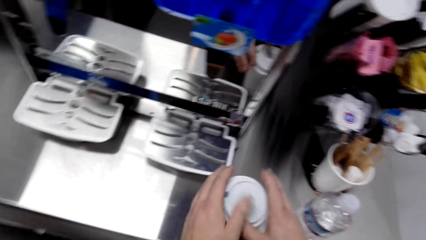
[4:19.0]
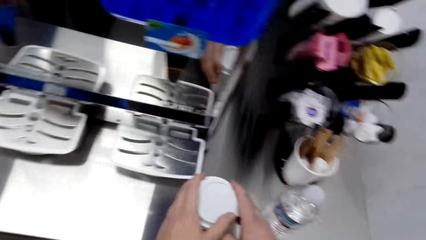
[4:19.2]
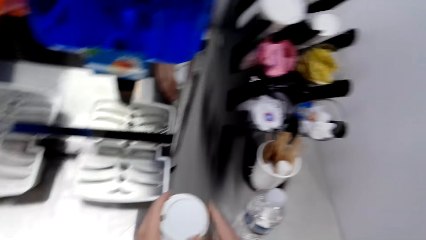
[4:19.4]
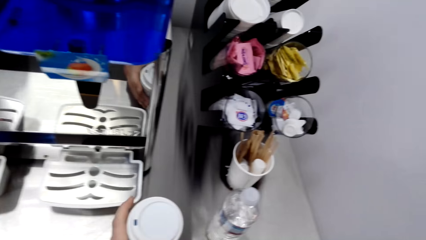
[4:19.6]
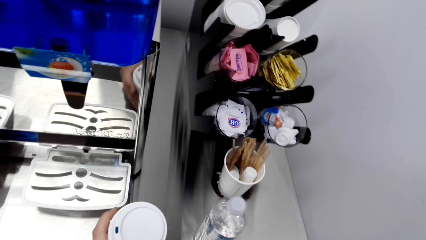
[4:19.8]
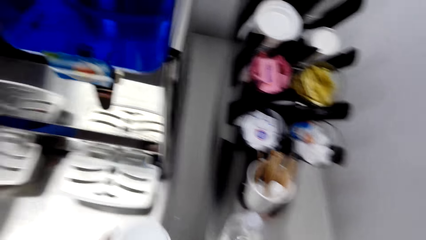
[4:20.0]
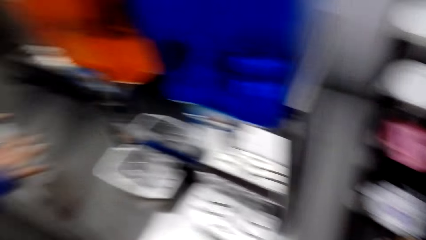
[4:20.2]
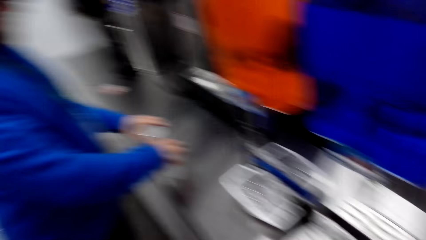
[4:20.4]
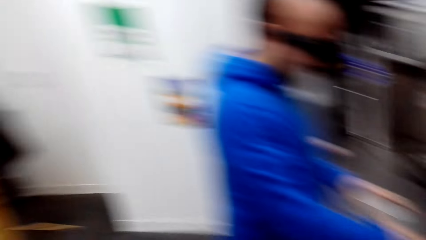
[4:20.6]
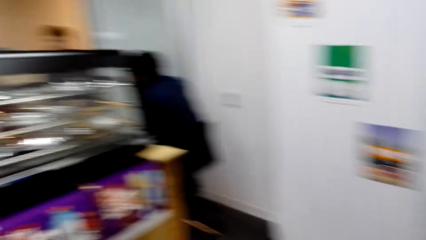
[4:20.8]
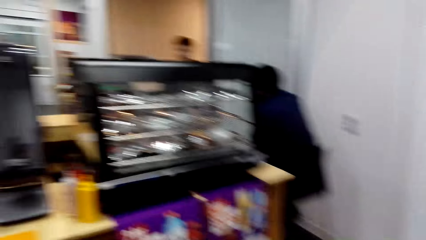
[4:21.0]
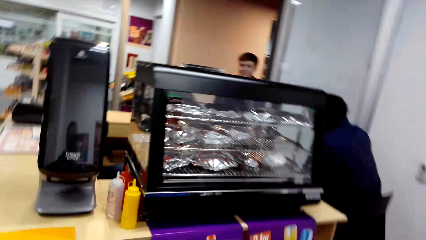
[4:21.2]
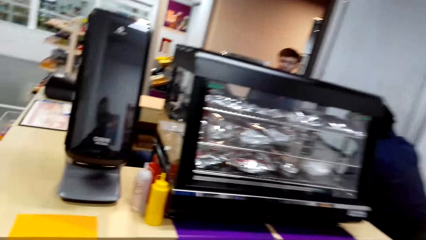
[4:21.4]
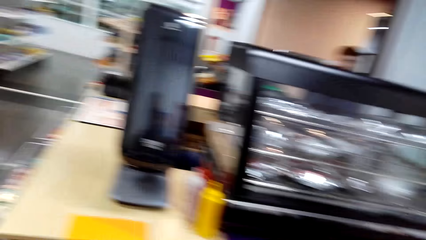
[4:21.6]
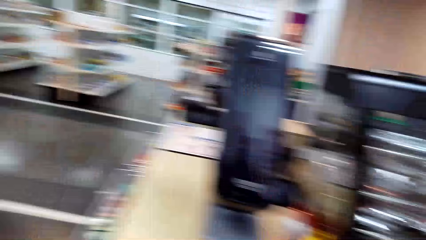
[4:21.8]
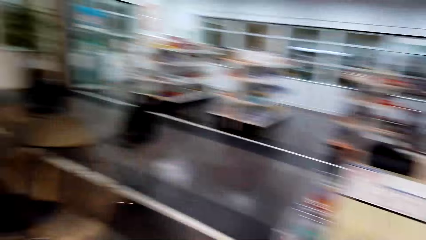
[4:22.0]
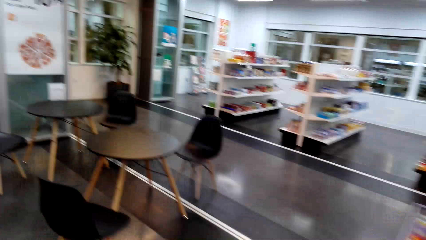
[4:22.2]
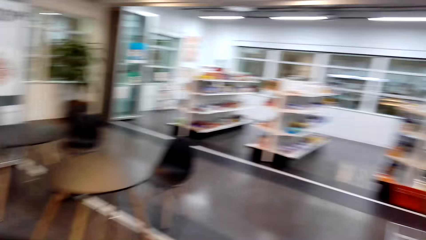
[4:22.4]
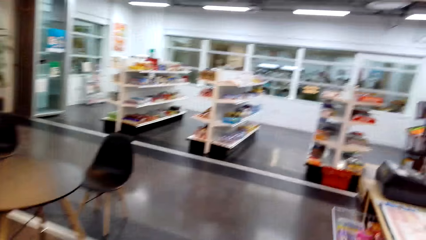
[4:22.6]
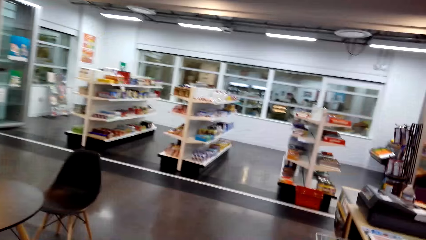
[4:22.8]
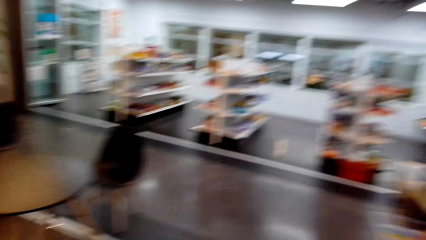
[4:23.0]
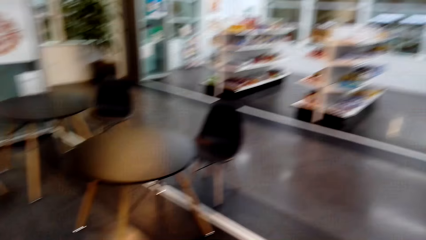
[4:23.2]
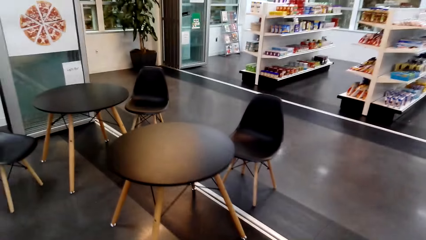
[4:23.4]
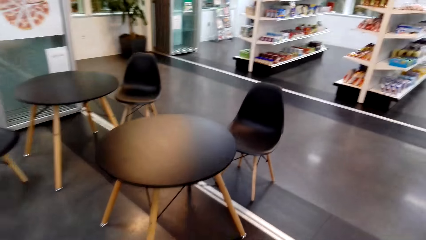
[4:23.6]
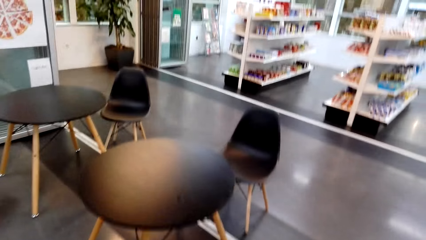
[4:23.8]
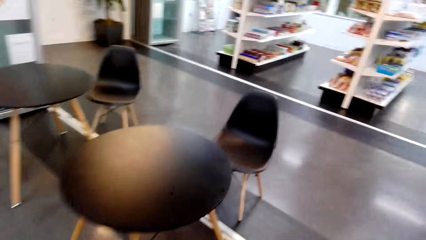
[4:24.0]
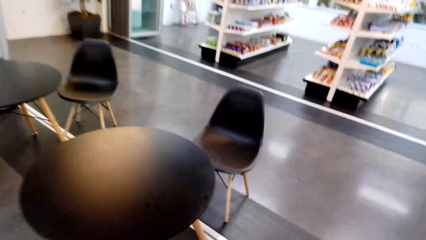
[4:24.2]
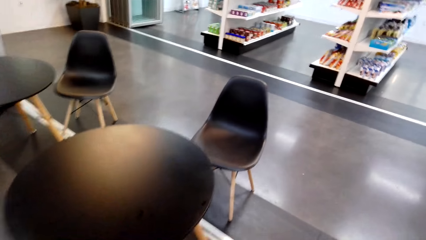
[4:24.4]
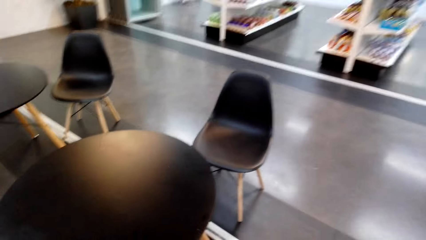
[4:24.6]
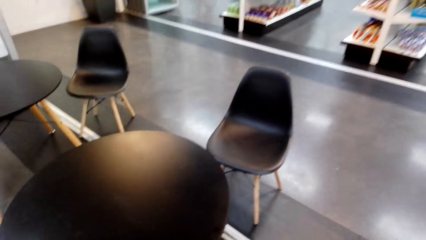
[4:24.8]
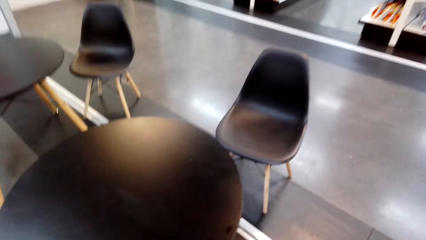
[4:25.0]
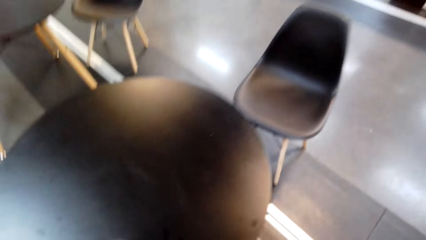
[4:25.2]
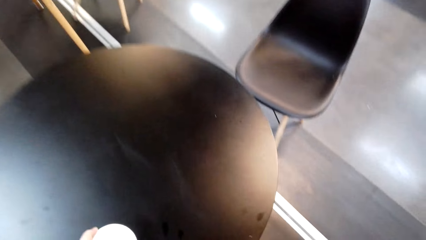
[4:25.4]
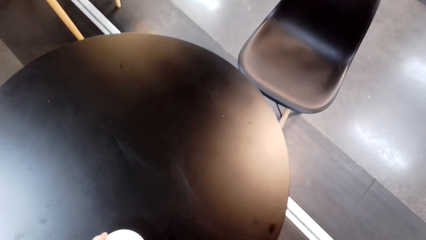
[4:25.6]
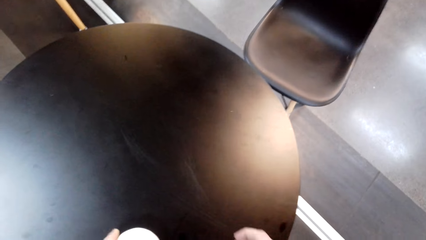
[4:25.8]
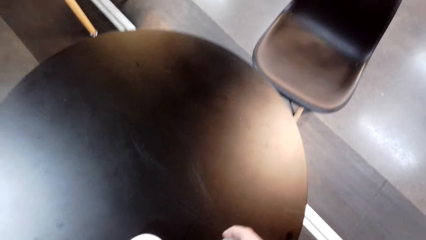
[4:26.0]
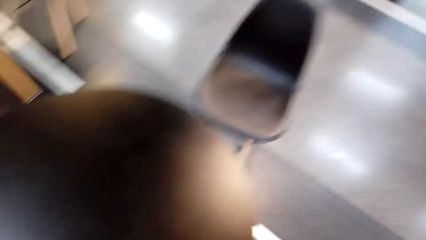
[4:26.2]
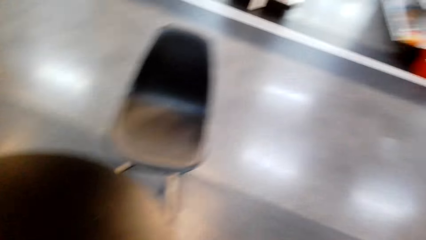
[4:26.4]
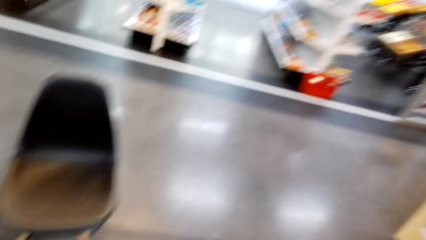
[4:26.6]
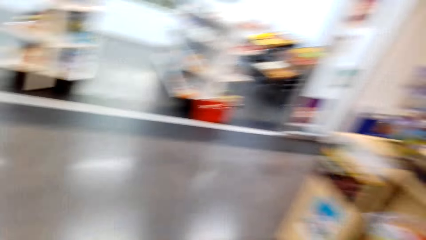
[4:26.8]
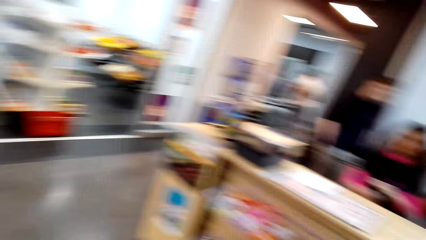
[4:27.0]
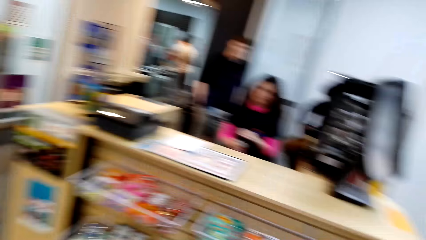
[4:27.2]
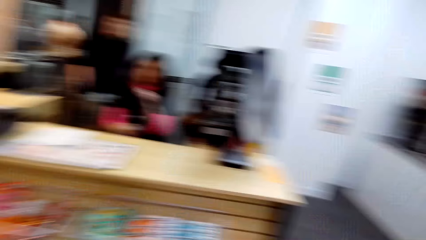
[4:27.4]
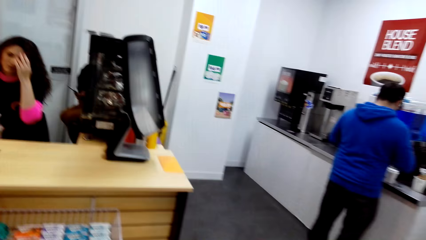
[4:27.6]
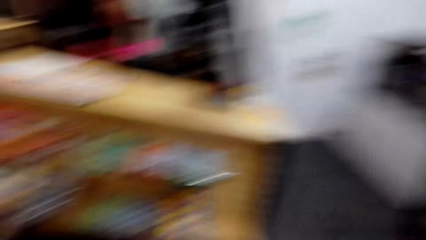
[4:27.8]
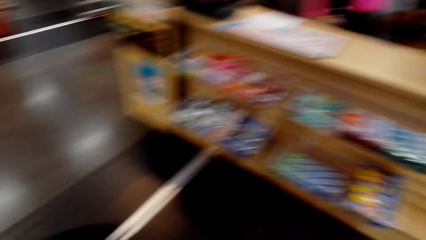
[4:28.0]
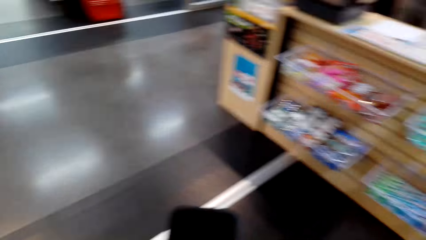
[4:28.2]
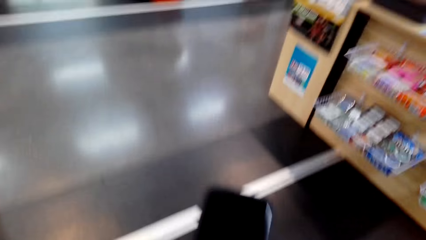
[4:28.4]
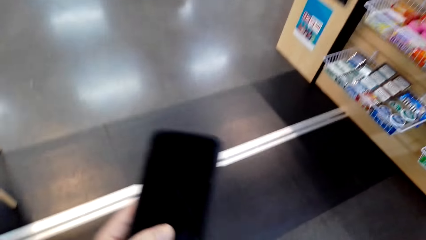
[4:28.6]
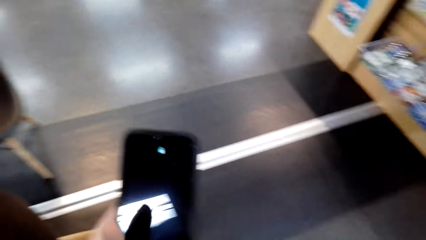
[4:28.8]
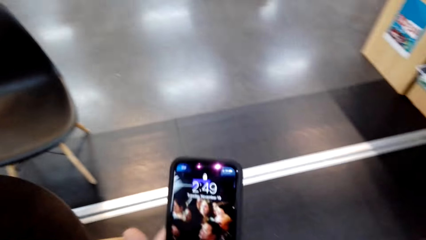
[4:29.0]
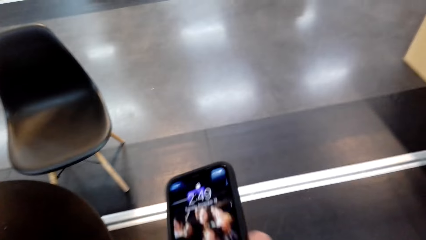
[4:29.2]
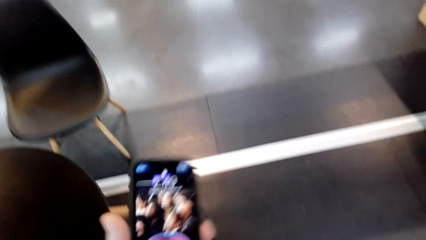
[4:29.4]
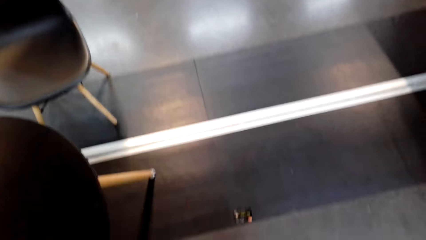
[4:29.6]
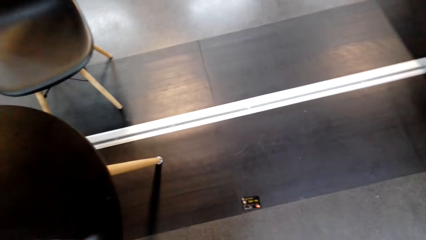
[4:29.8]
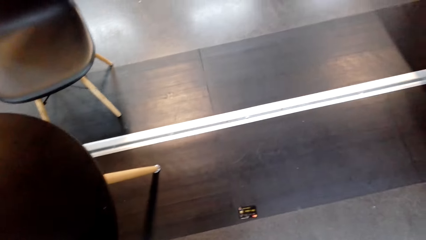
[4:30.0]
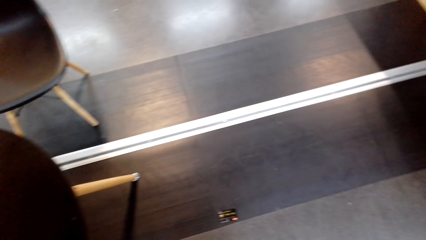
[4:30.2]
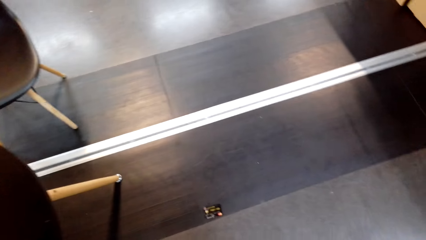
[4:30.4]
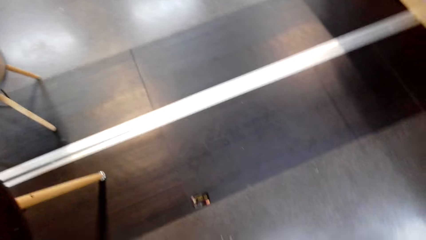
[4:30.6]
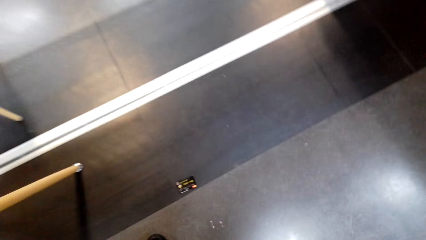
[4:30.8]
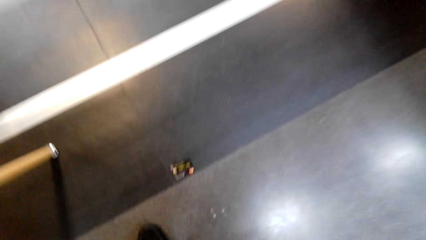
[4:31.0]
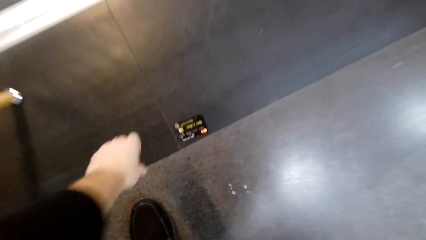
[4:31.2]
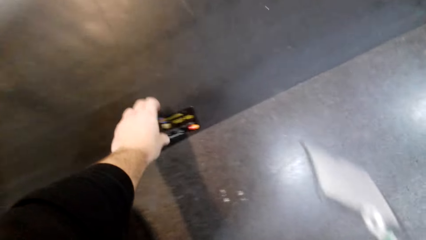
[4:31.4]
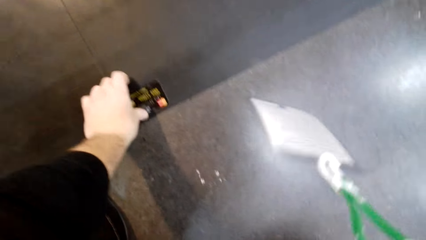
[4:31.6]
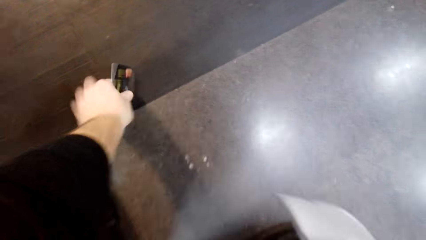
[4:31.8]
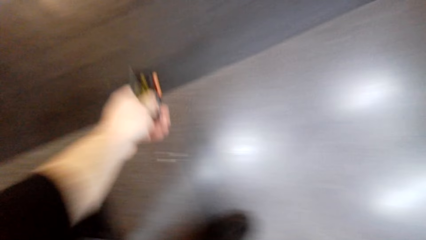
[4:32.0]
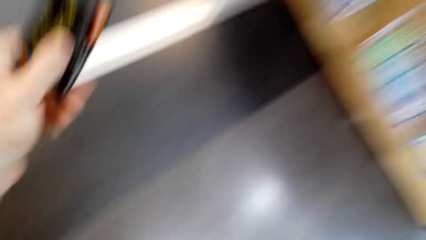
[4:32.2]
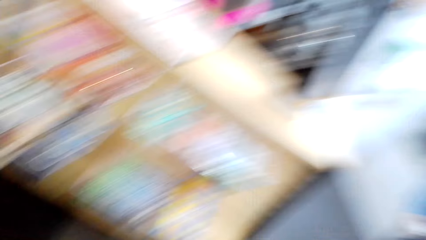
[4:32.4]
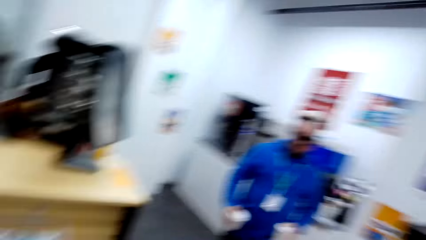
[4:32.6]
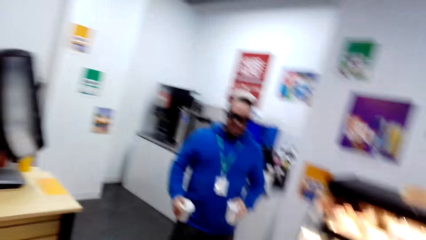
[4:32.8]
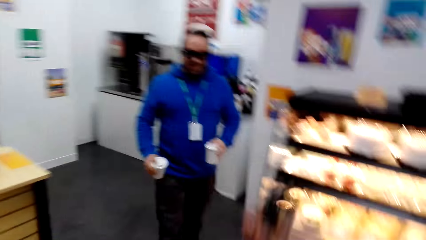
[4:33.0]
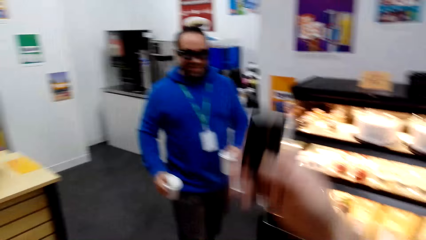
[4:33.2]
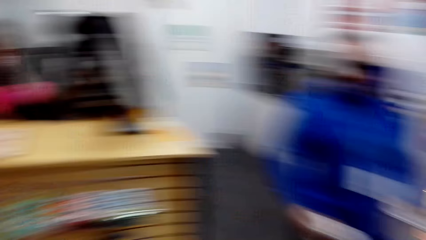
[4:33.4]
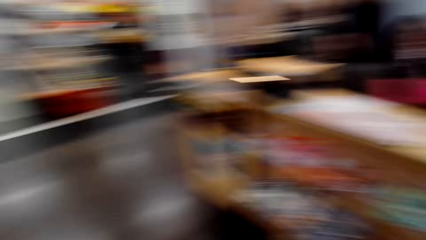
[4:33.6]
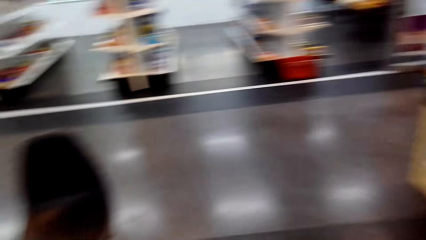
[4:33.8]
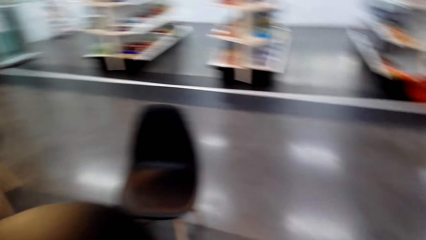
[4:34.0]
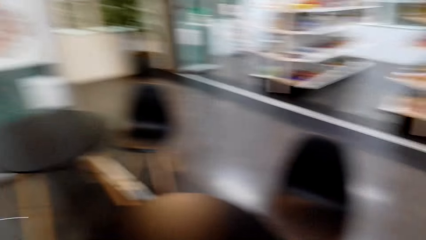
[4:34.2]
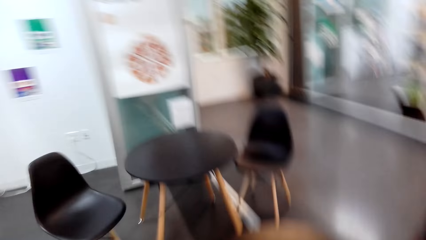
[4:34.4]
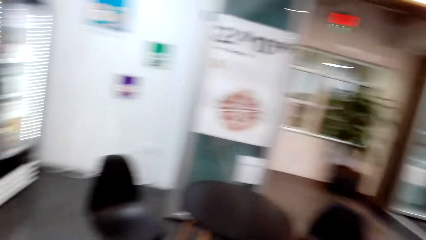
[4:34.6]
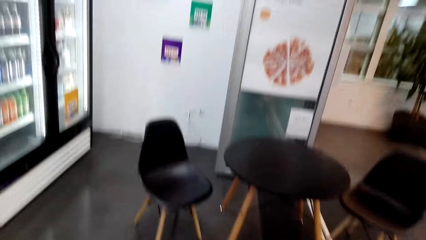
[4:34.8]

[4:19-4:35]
The camera wearer moves around. They put the tumbler cup on the table. They move around. They operate the phone. They look at the phone. They pick up a credit card from the floor. A man walks around. The camera wearer lifts a hand.
